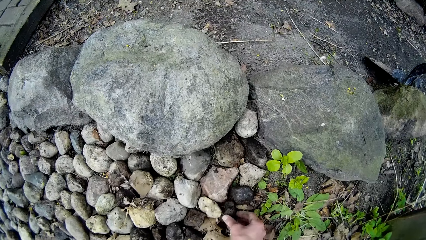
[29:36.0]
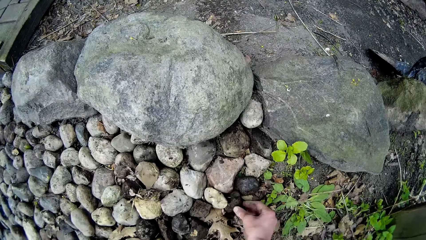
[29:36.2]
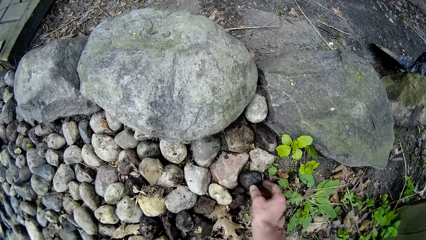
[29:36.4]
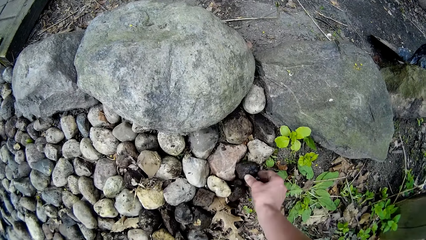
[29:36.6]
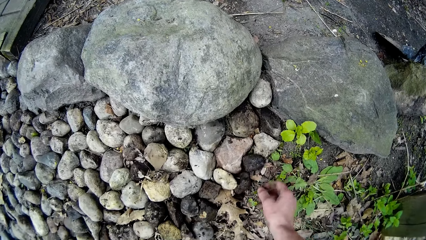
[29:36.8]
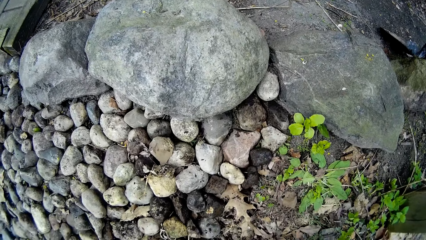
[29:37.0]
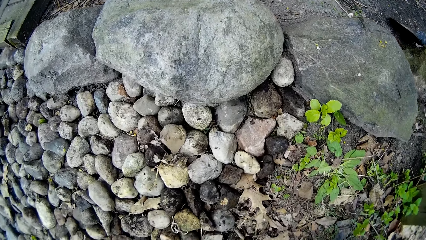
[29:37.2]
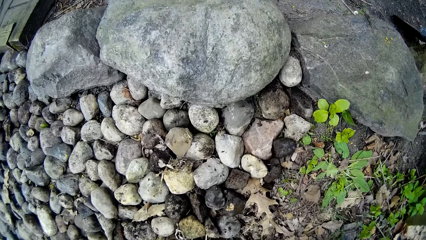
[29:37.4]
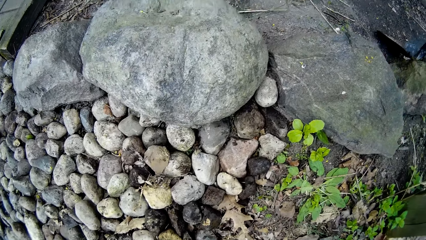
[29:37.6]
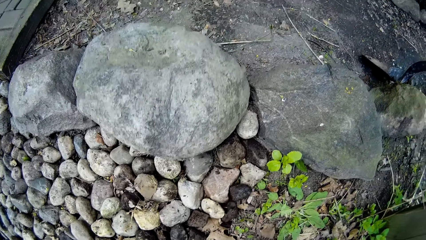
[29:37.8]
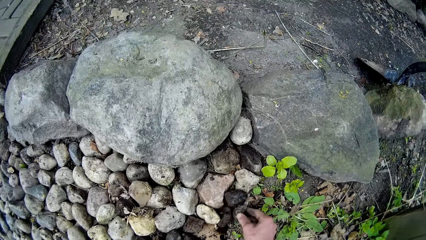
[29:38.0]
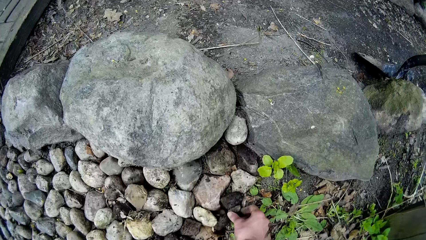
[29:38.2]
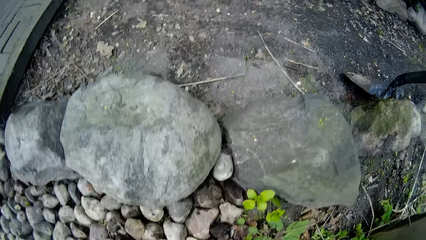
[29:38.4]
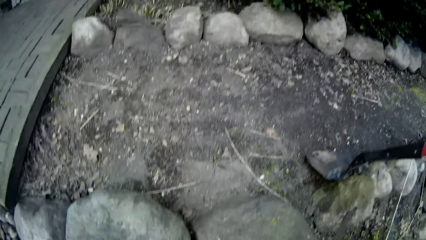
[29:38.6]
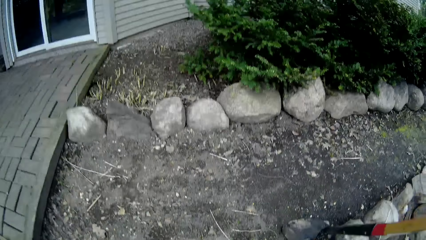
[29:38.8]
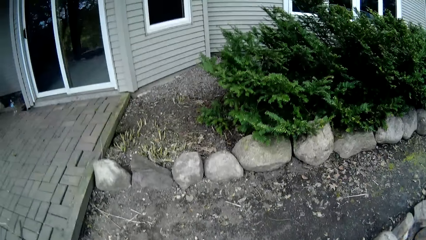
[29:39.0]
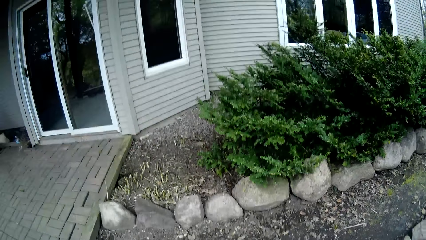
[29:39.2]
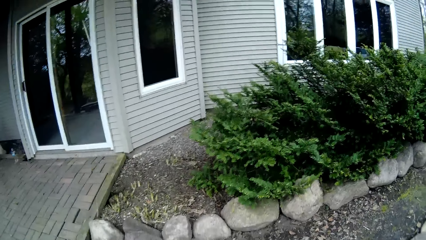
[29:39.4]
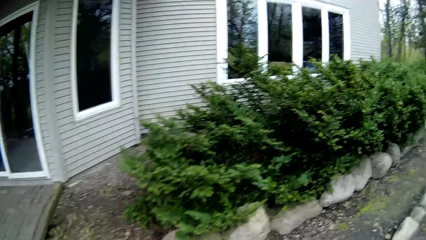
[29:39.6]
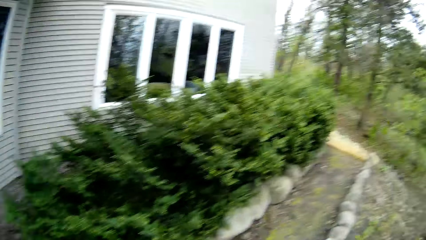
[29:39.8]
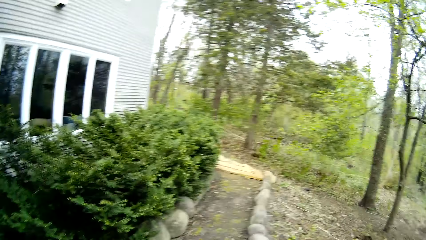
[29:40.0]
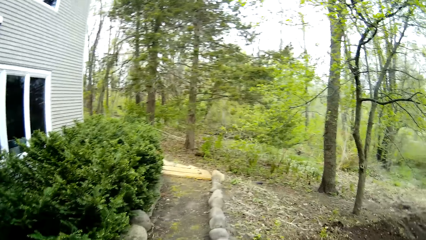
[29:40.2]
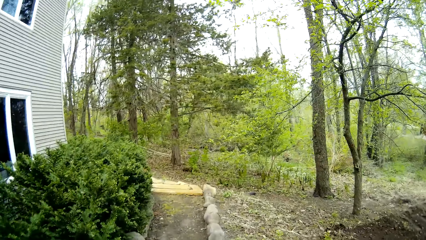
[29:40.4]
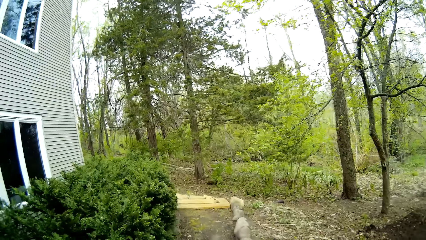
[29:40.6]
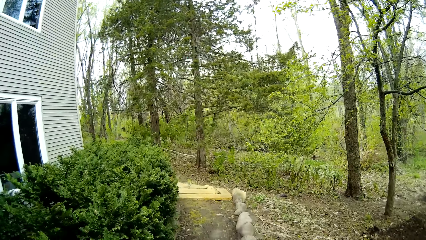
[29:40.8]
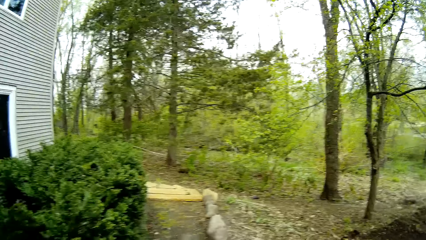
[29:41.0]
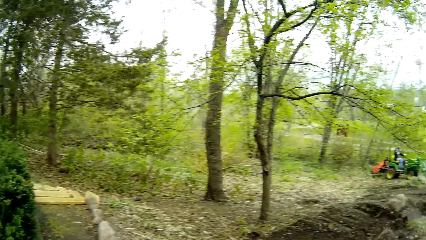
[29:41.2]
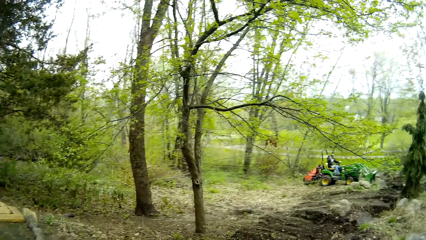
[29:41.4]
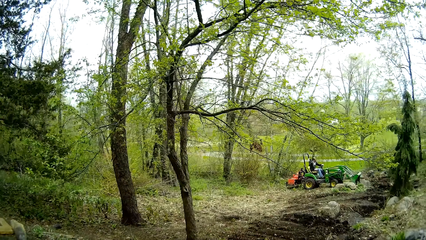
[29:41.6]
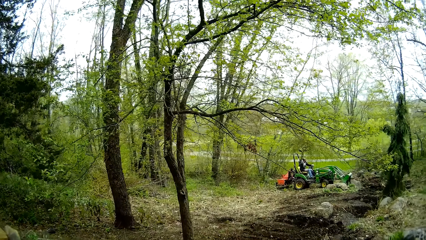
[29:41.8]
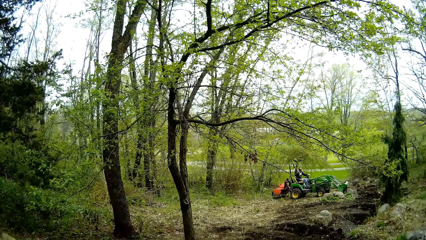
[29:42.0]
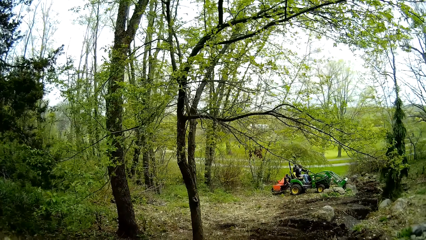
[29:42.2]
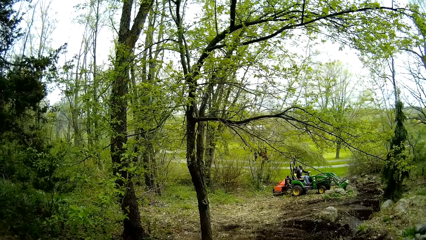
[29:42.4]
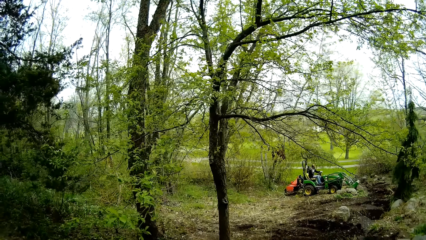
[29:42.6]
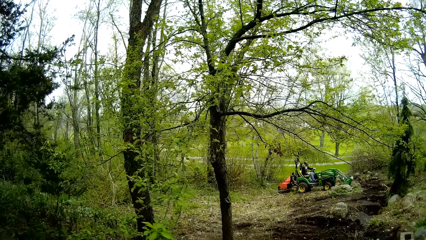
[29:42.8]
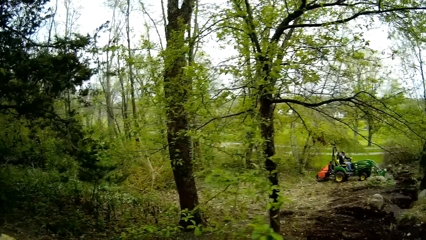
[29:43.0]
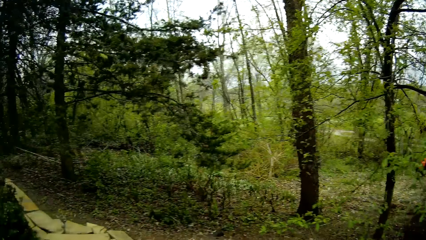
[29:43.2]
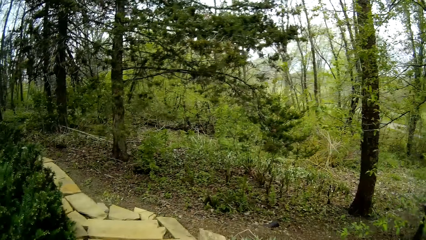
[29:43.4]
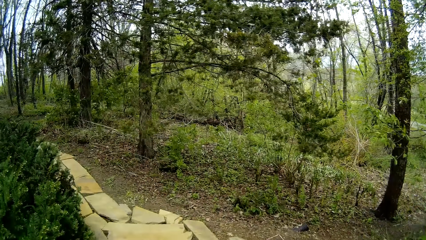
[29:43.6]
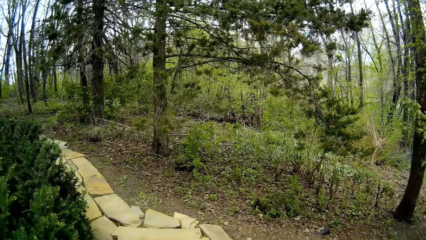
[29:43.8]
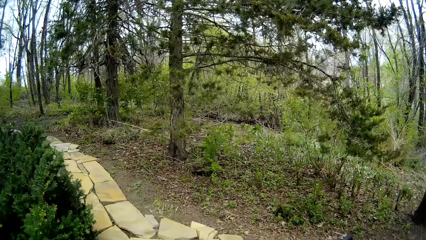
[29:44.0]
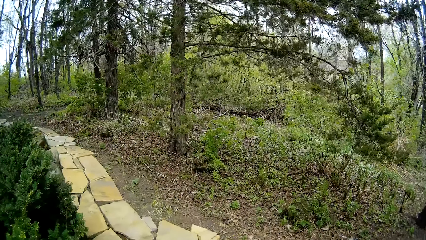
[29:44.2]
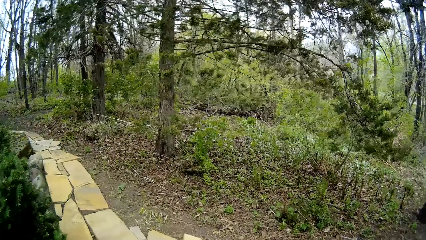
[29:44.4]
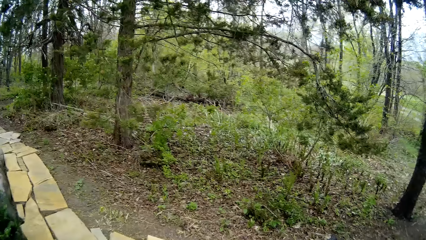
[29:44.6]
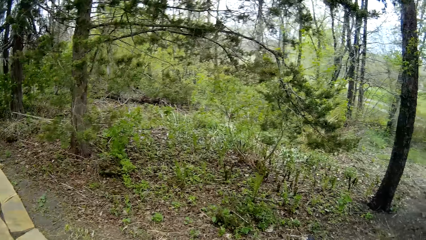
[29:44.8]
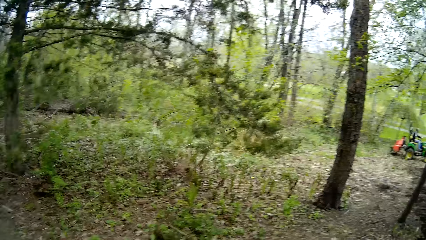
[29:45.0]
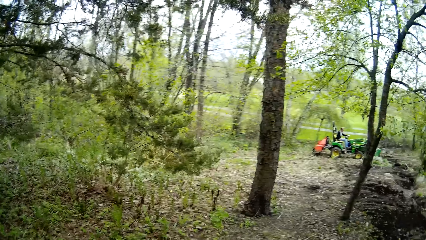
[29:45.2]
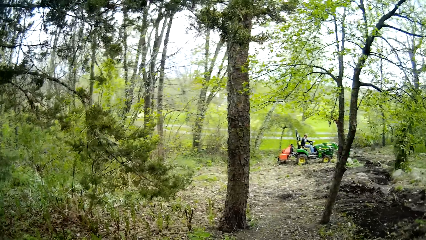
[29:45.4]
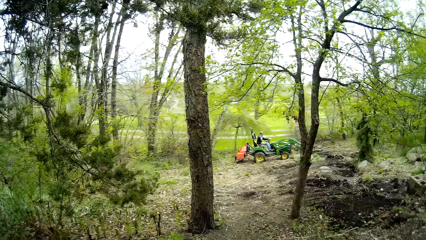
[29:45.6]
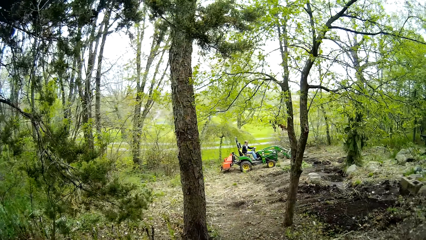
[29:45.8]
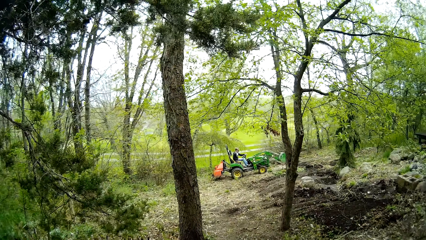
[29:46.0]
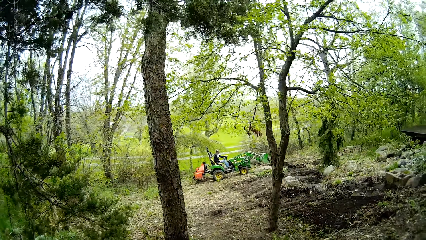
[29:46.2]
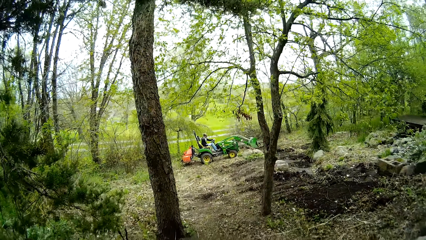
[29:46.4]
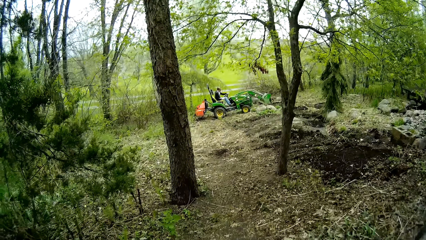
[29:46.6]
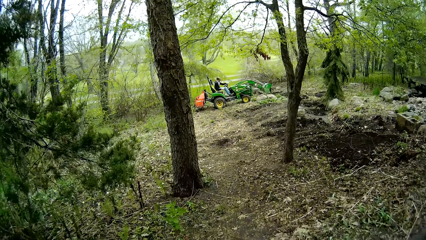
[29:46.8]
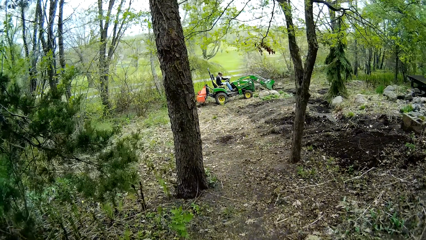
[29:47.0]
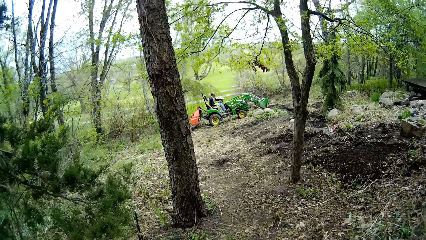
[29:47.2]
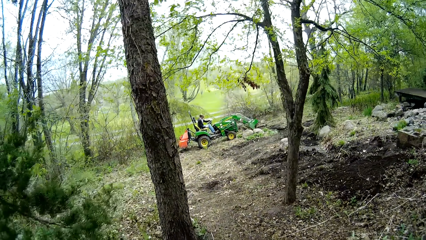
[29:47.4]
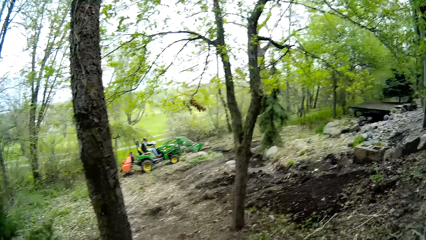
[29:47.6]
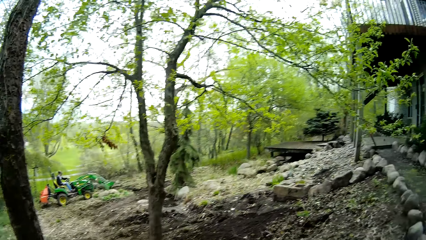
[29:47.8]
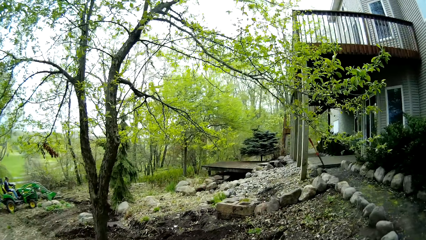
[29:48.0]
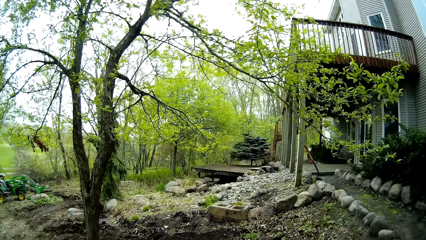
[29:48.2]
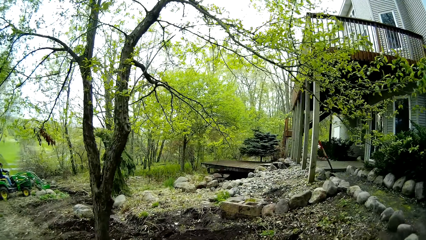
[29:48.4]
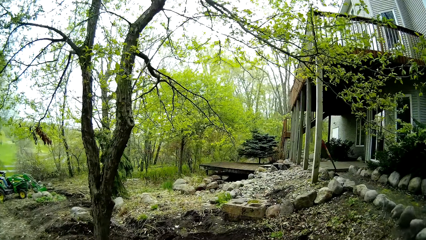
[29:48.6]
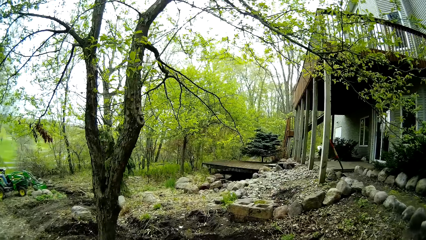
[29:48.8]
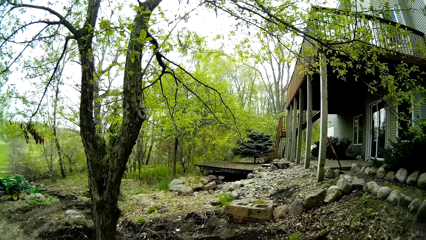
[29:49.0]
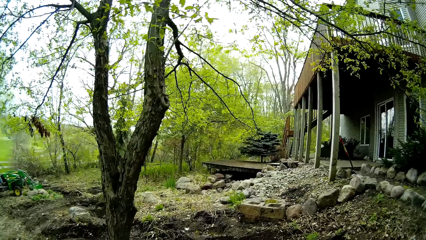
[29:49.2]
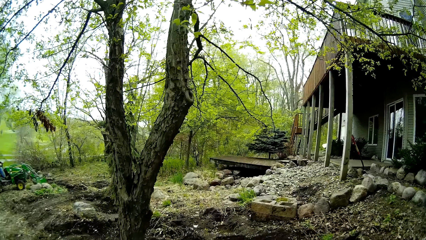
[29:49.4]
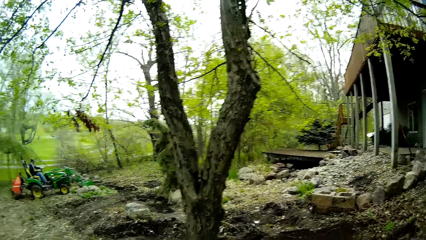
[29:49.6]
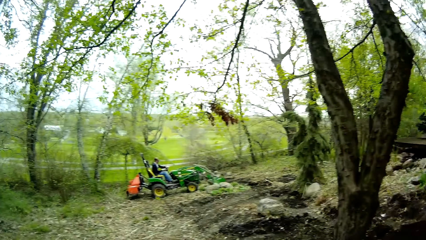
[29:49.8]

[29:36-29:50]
The camera wearer walks around the field.
